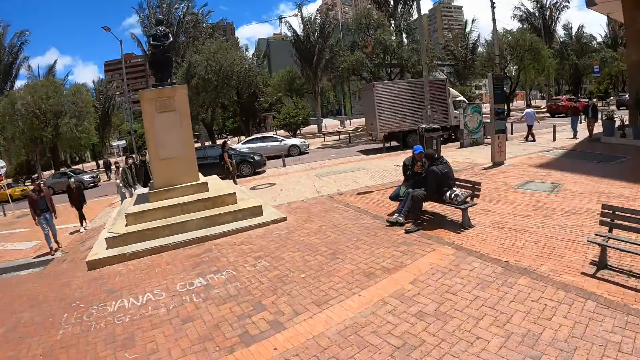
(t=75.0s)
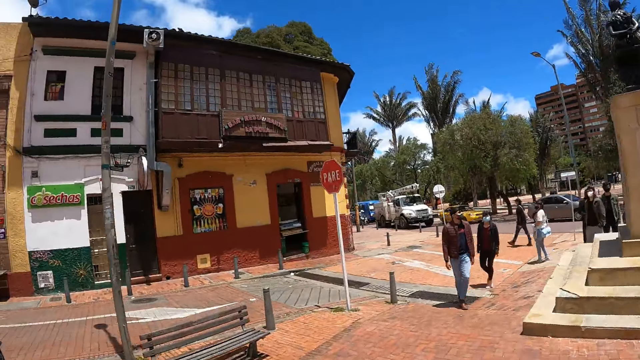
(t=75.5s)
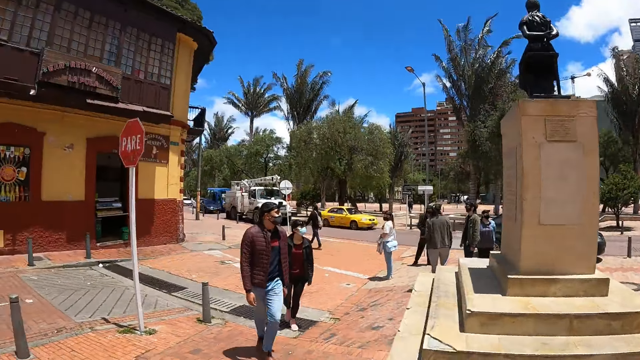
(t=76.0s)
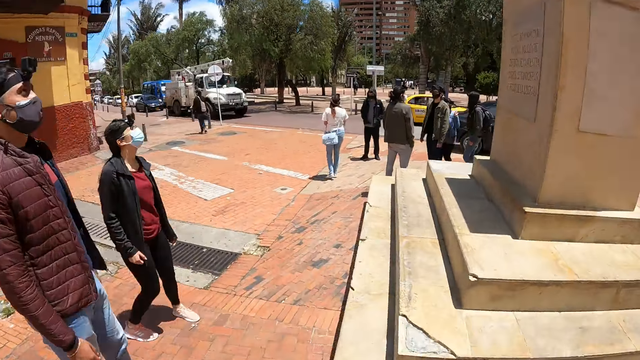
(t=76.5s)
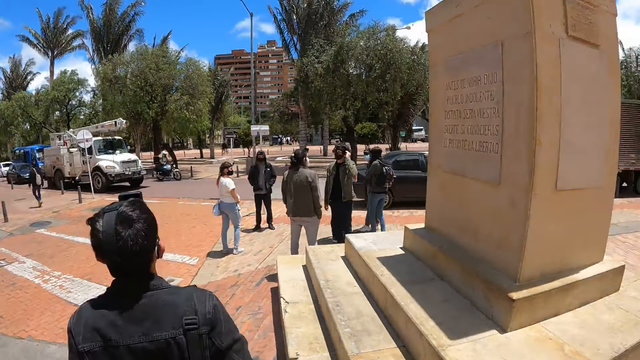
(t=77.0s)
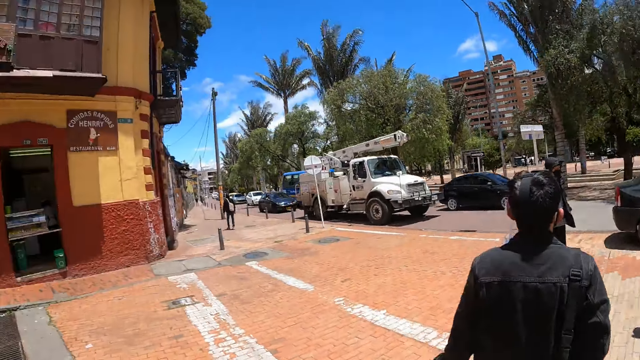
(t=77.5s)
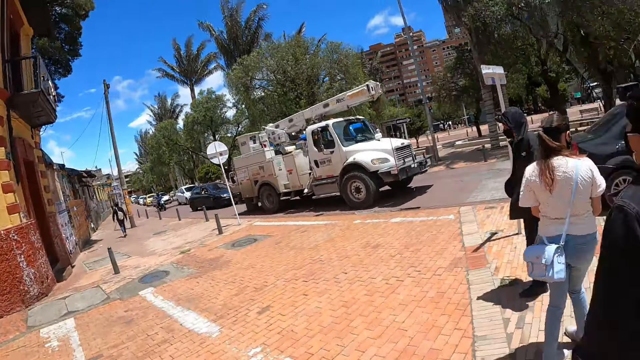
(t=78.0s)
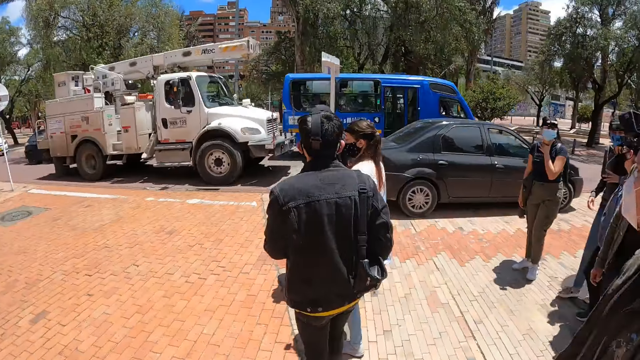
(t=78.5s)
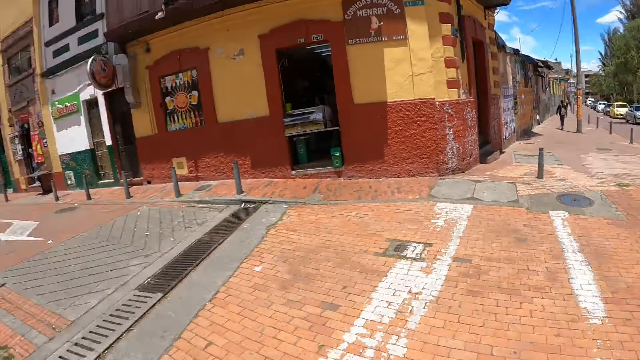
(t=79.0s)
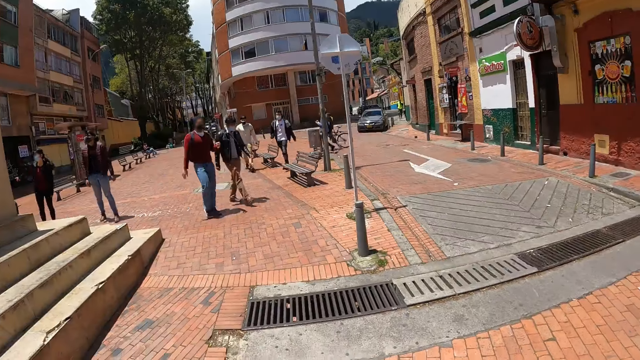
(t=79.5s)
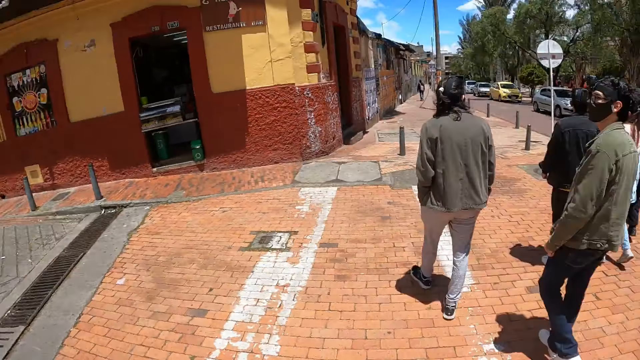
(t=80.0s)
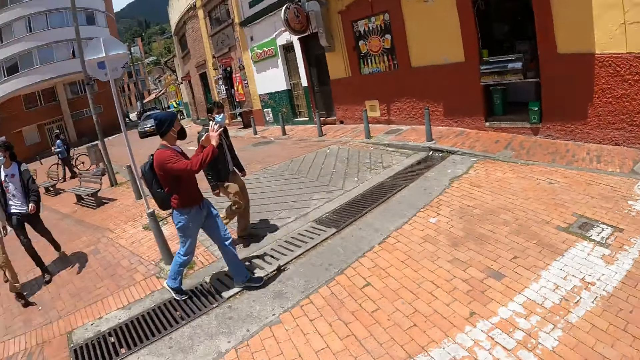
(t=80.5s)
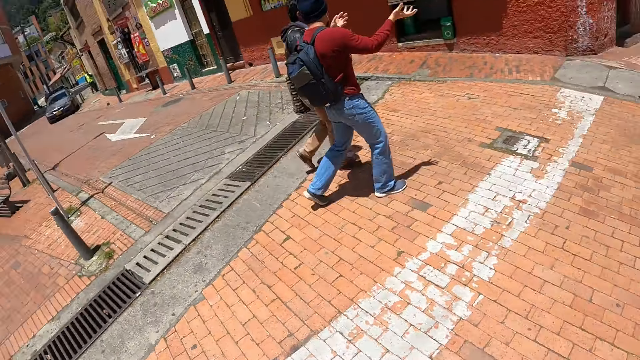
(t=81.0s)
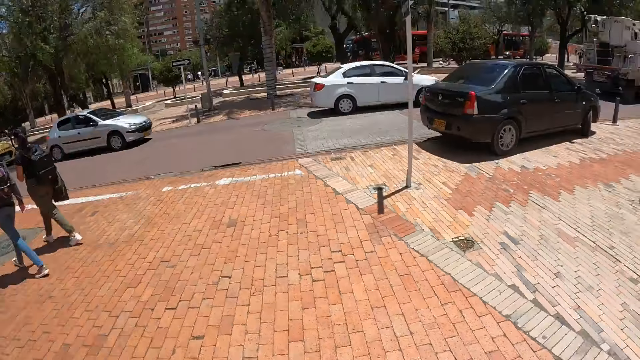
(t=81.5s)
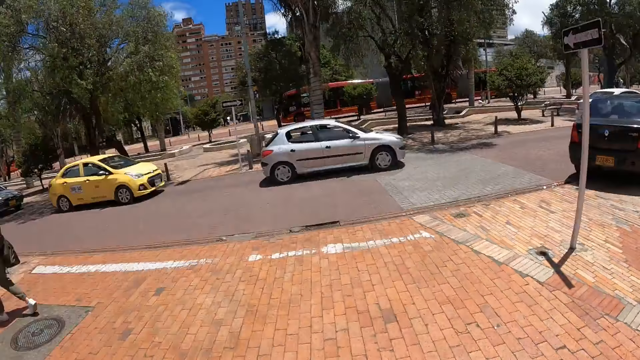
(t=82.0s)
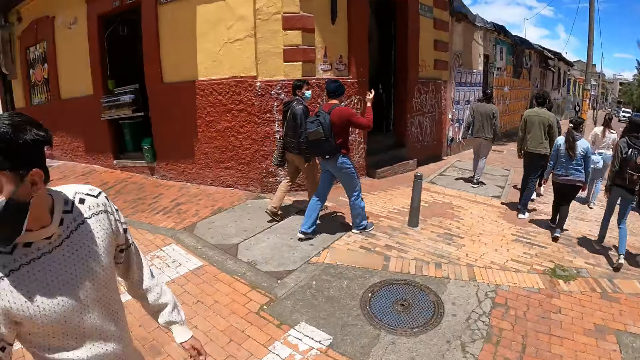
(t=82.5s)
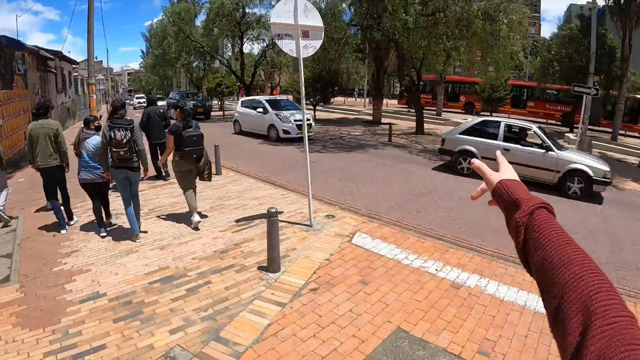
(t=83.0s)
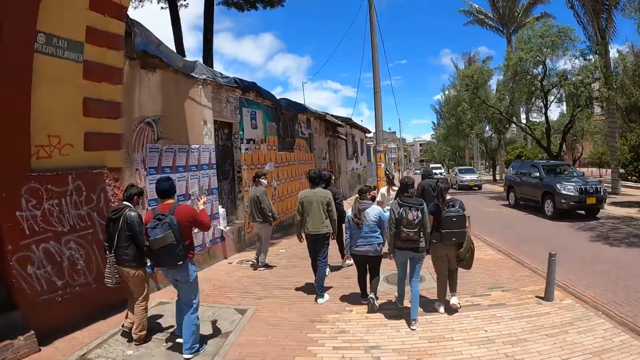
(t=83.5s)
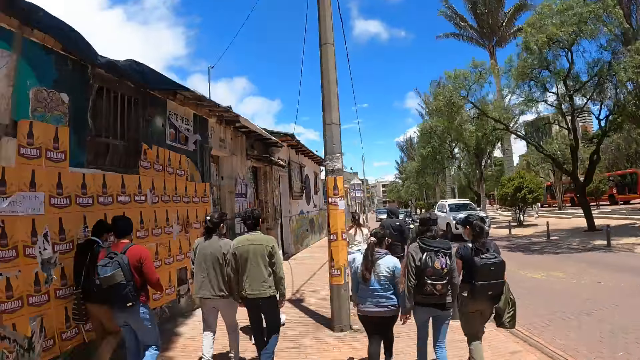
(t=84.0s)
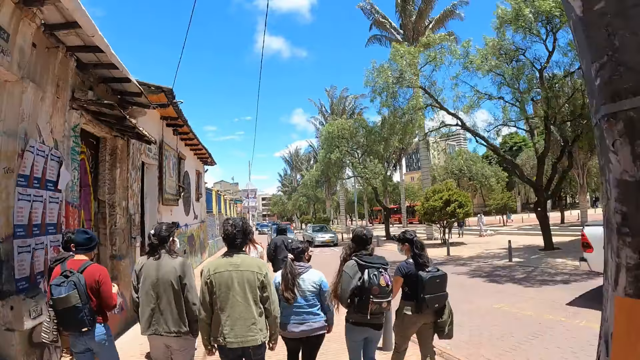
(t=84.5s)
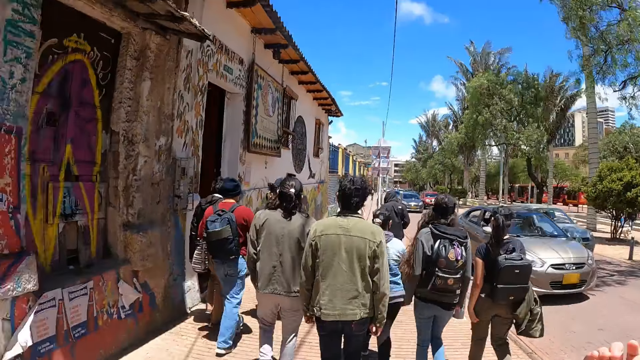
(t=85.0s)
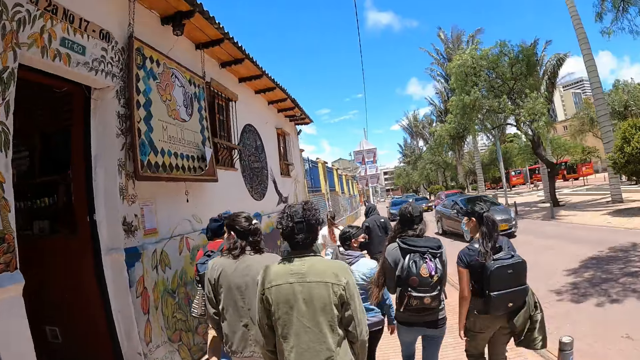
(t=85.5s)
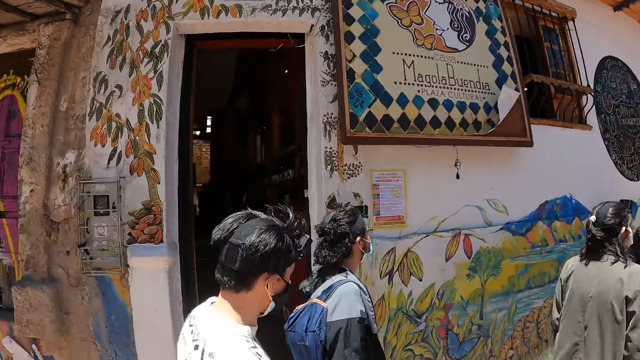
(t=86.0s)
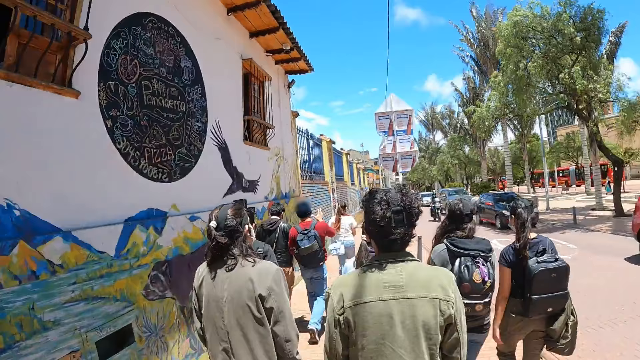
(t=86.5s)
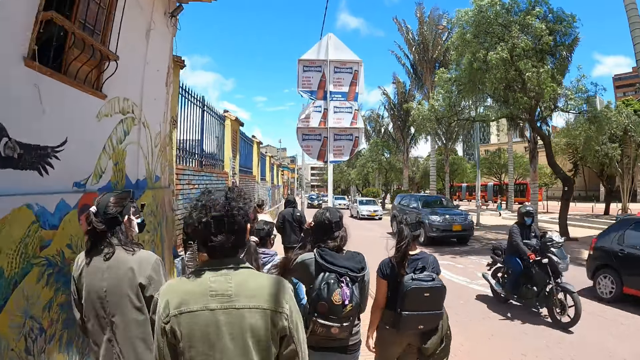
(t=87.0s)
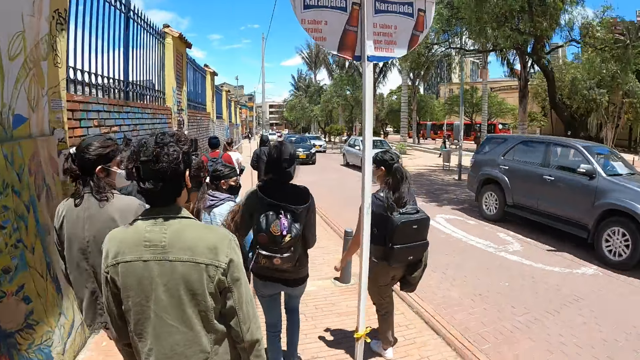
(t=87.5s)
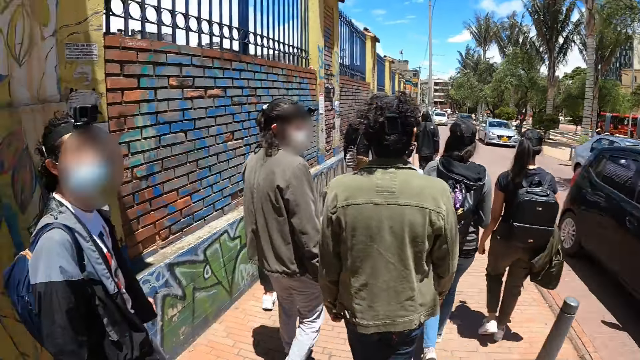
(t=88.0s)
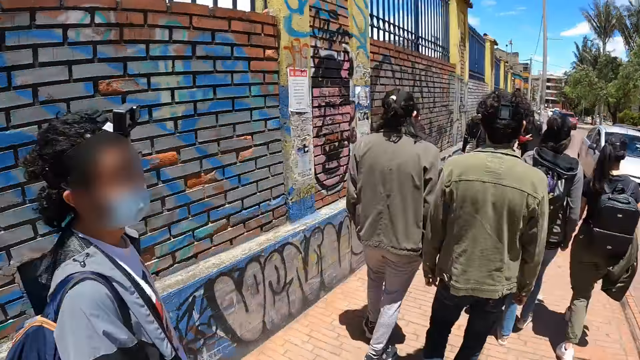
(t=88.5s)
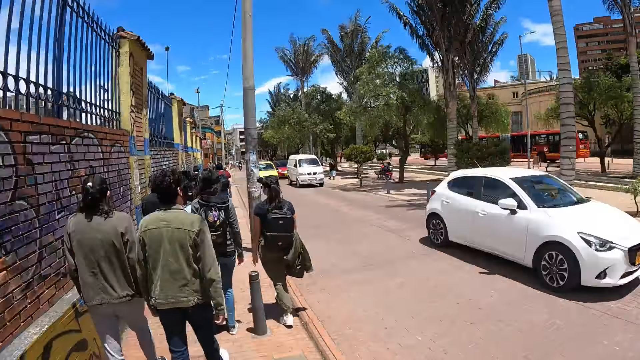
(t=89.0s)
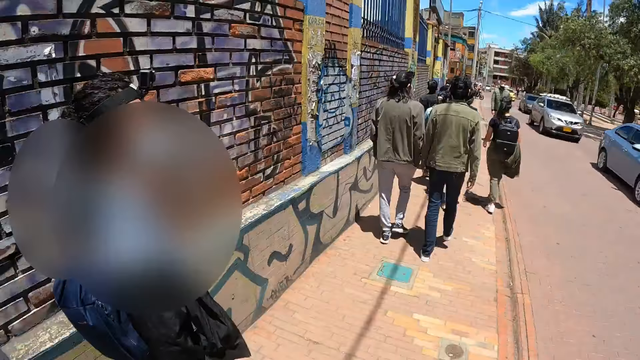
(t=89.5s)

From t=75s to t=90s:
The camera wearer looks around. They stand on the road at a junction. They look around the city. They cross the road. They walk along the path. They look around.

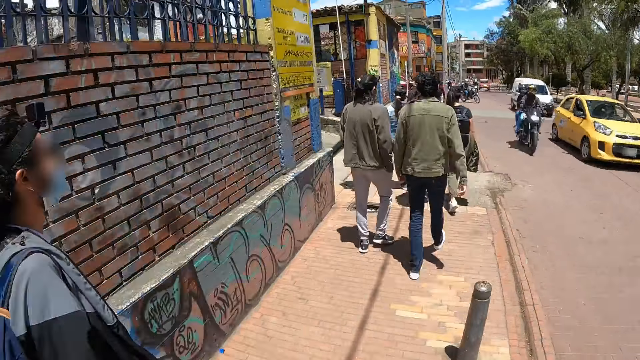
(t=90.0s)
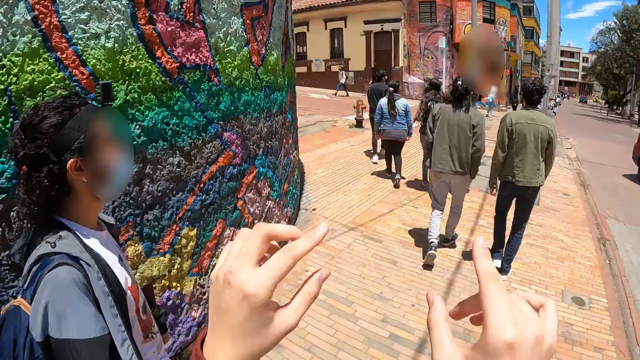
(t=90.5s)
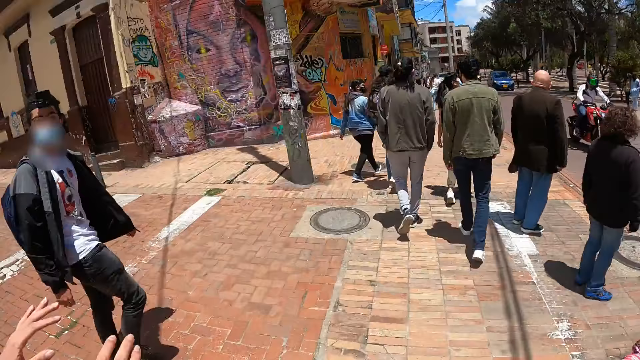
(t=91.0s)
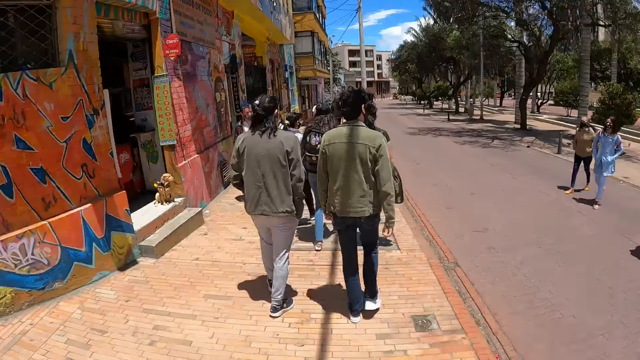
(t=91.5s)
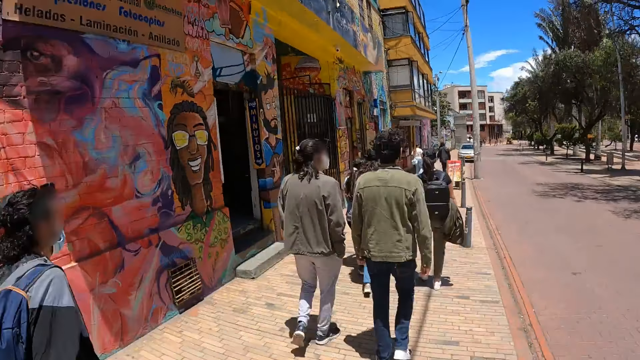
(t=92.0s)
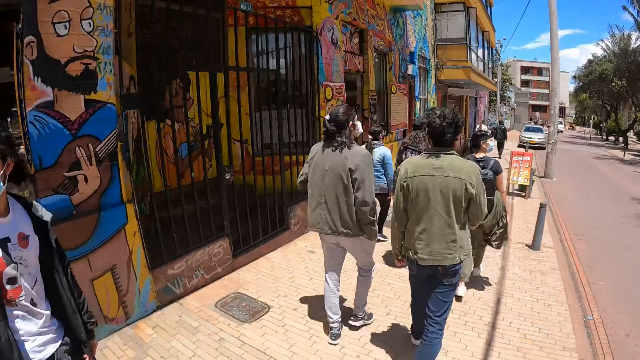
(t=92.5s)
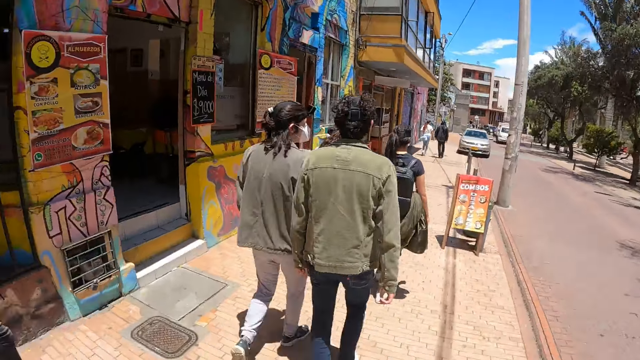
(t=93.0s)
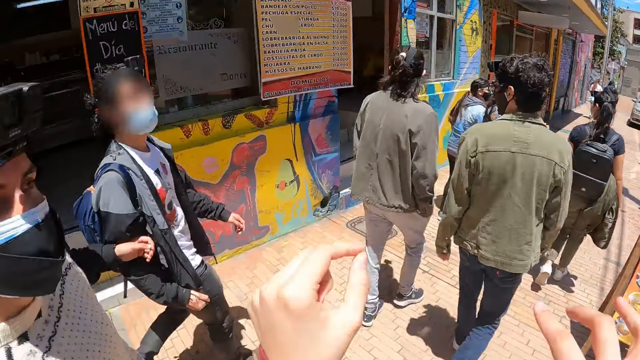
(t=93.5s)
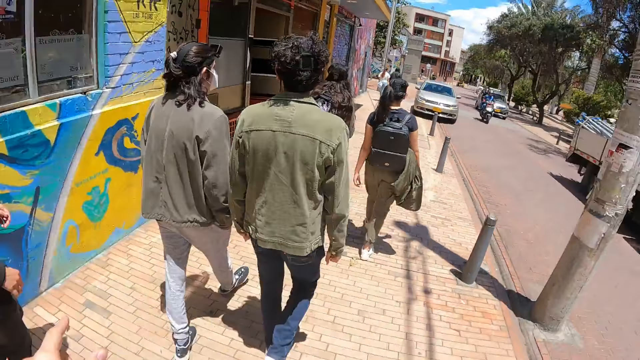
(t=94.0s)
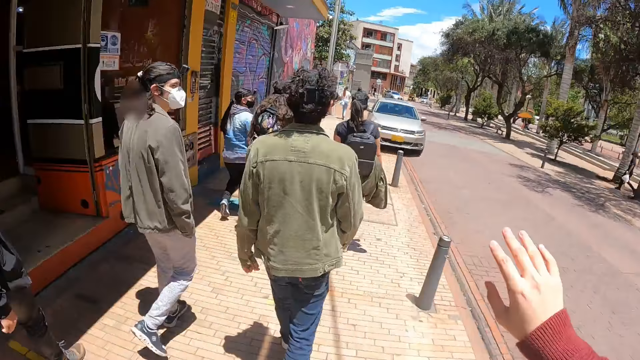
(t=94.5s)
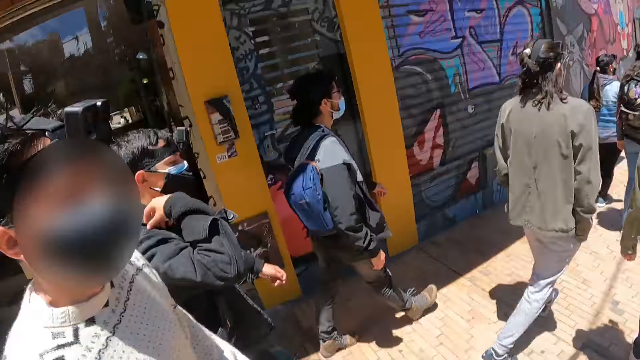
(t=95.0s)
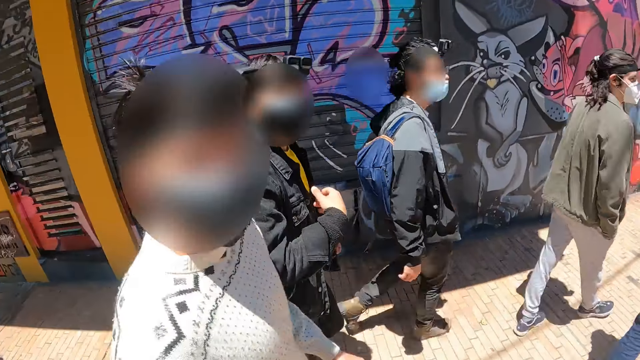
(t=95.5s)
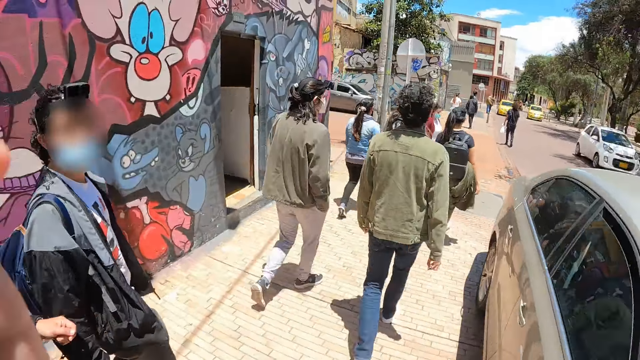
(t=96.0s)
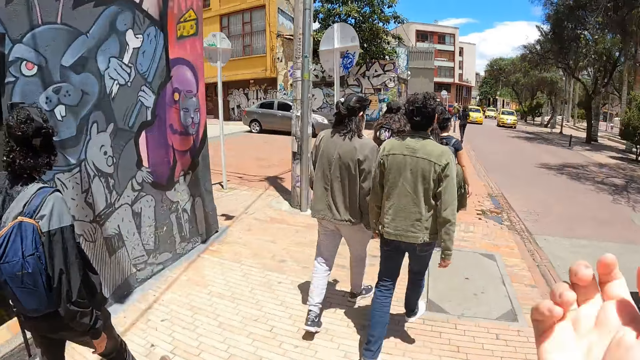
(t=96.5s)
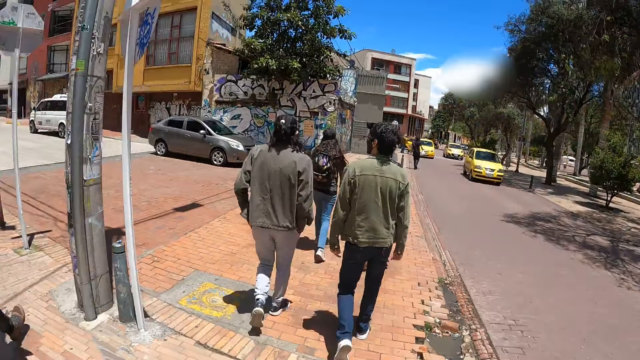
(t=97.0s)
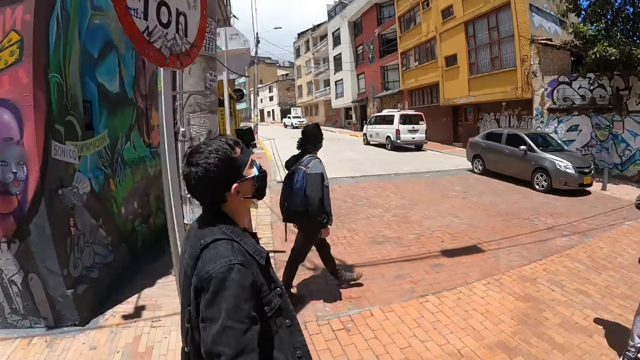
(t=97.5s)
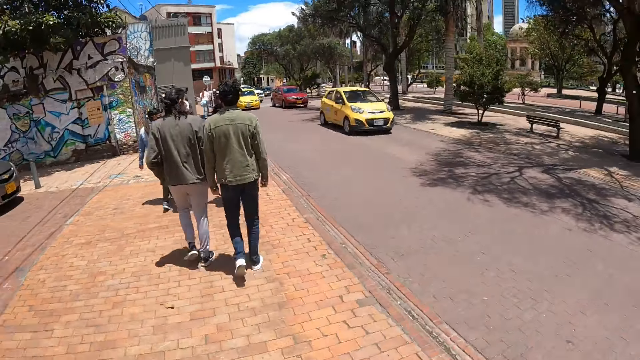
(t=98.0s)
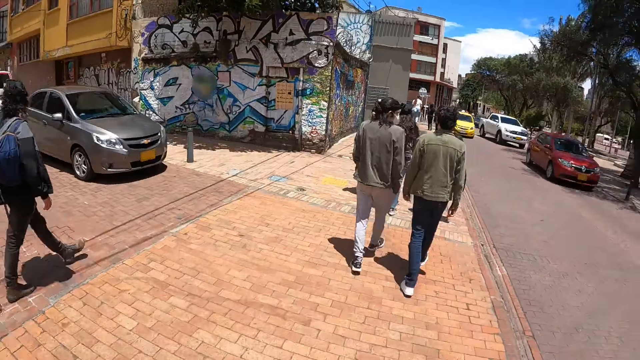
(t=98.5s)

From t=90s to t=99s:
A man walks beside the camera wearer. The camera wearer gestures his hand. He gestures his hand again. He walks along the path. He touches something. Another man looks at the camera wearer. The camera wearer looks at the other man. He walks along the path. He looks around. He crosses the road.
